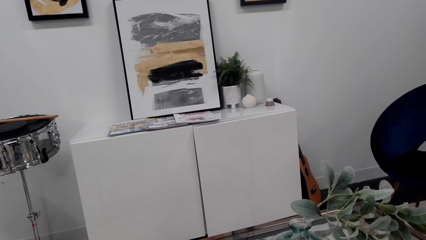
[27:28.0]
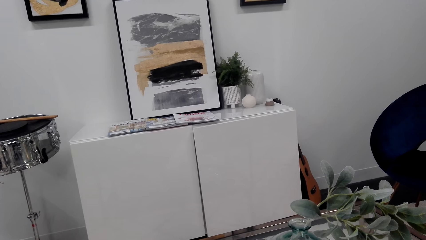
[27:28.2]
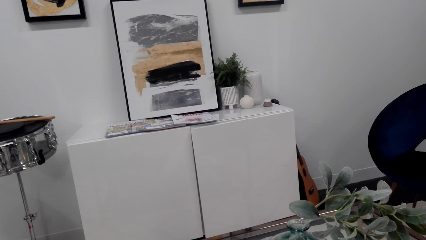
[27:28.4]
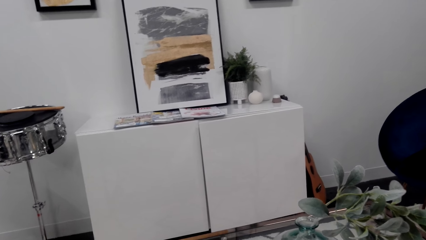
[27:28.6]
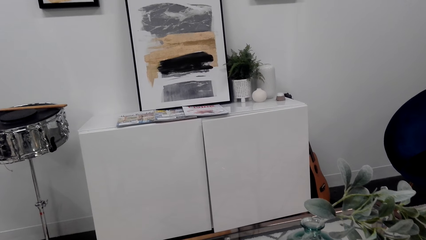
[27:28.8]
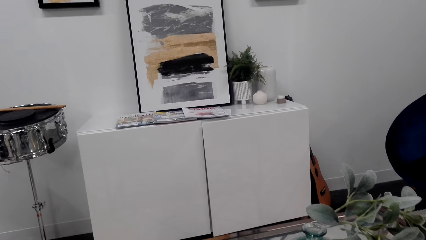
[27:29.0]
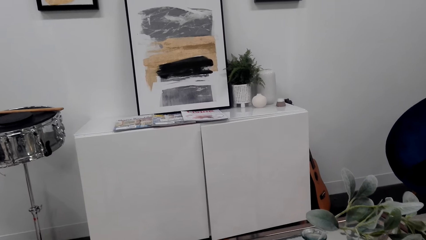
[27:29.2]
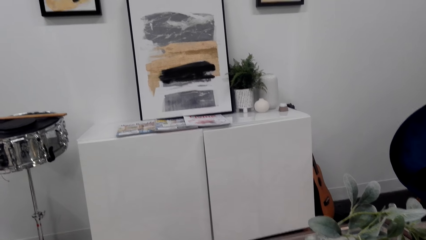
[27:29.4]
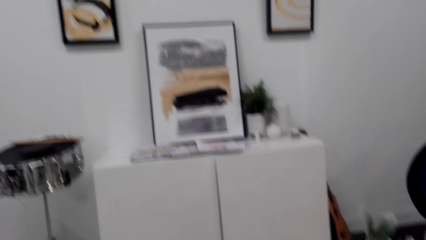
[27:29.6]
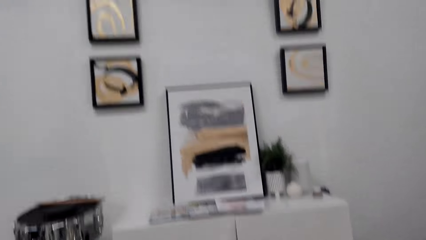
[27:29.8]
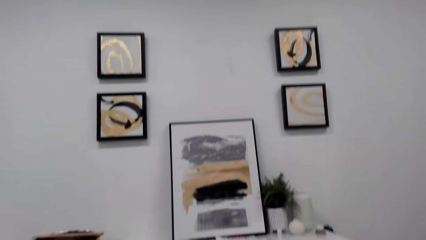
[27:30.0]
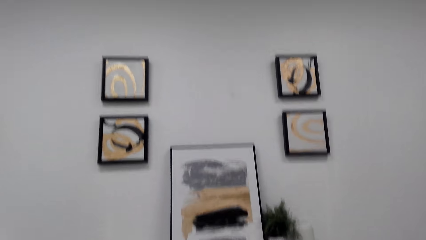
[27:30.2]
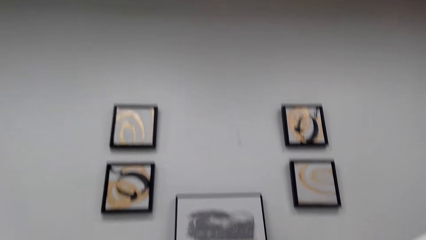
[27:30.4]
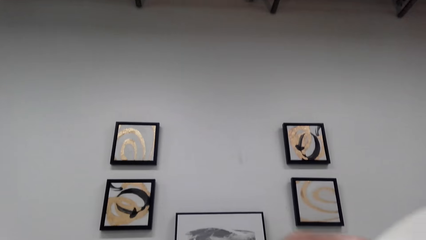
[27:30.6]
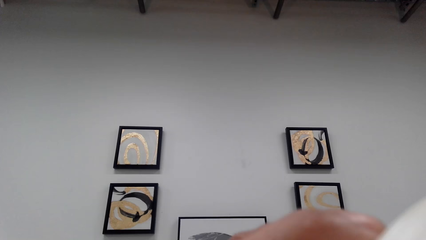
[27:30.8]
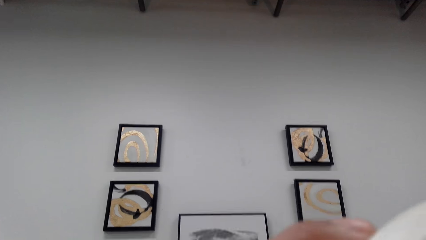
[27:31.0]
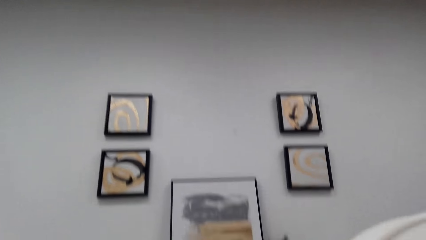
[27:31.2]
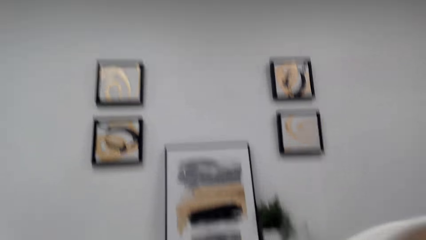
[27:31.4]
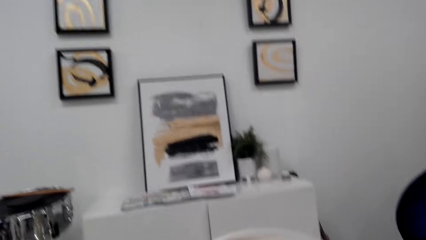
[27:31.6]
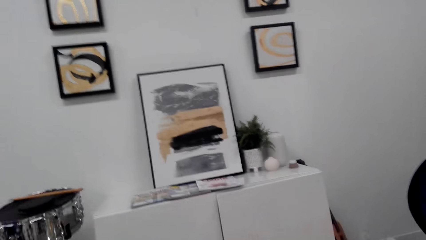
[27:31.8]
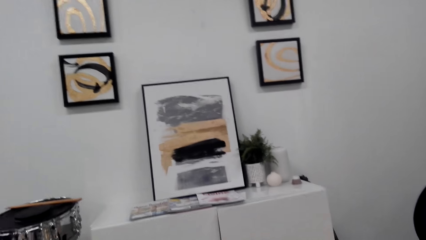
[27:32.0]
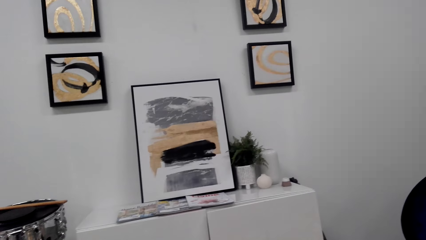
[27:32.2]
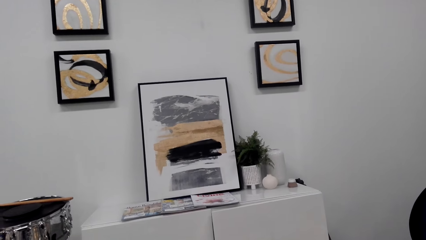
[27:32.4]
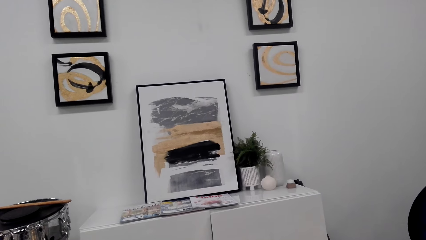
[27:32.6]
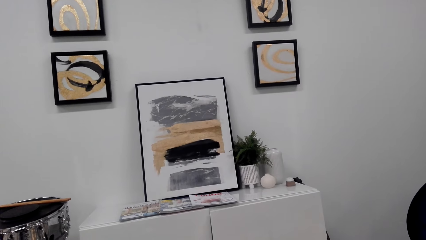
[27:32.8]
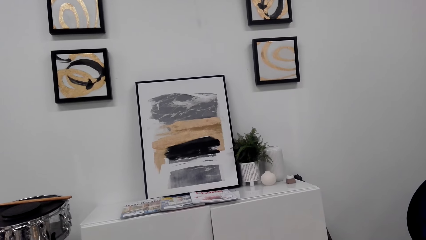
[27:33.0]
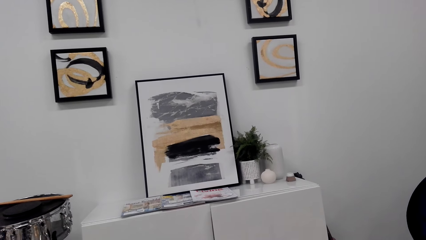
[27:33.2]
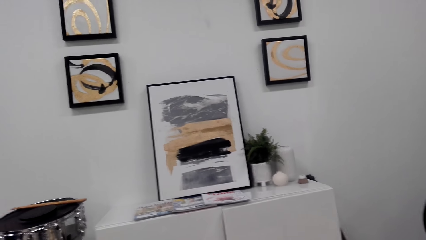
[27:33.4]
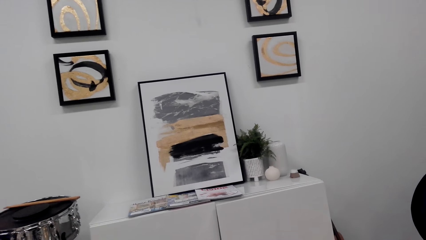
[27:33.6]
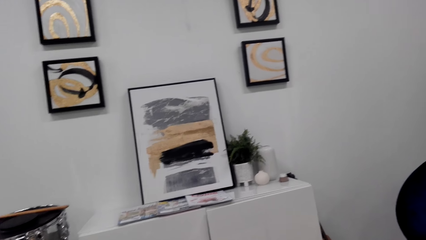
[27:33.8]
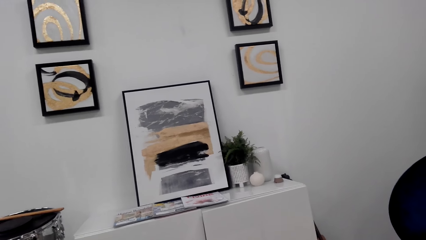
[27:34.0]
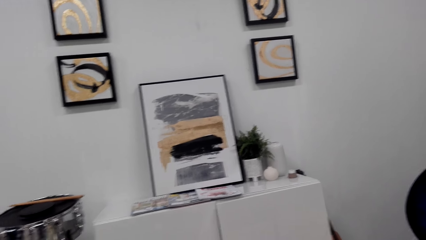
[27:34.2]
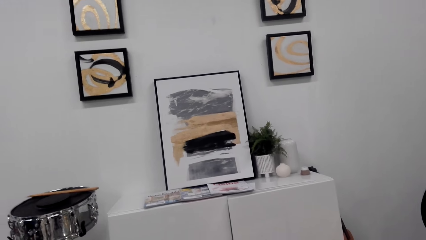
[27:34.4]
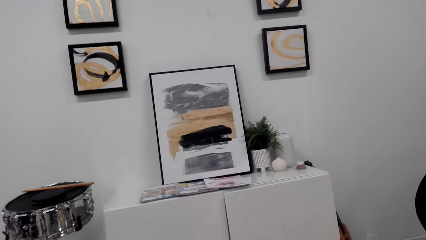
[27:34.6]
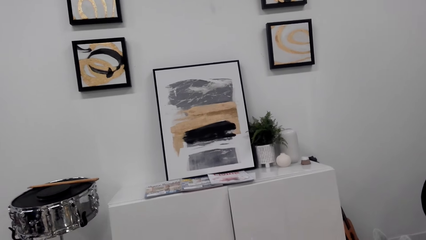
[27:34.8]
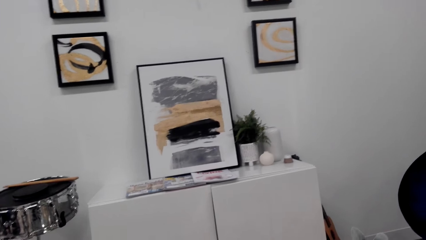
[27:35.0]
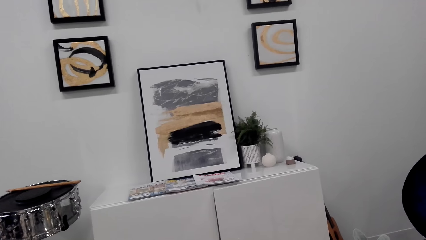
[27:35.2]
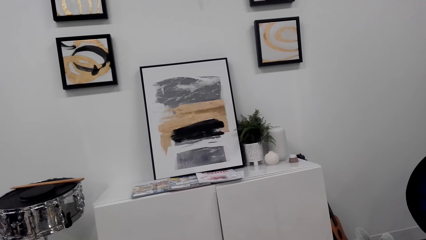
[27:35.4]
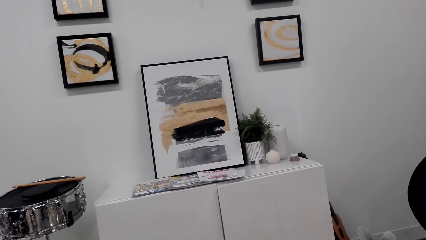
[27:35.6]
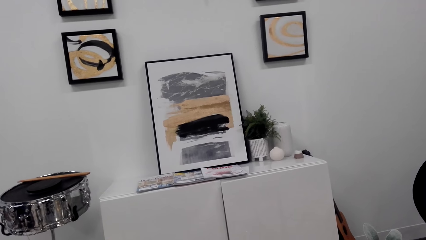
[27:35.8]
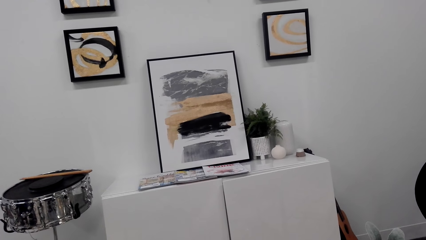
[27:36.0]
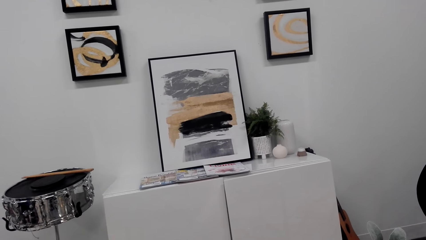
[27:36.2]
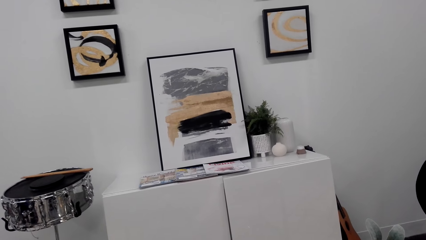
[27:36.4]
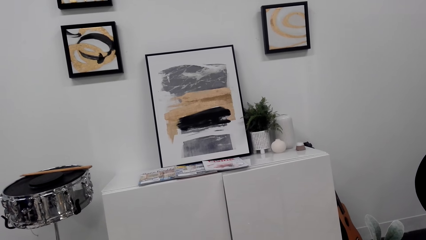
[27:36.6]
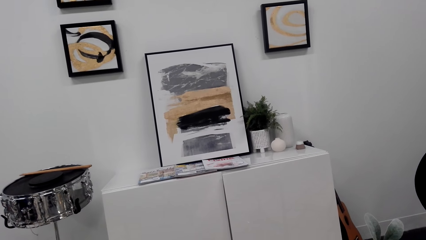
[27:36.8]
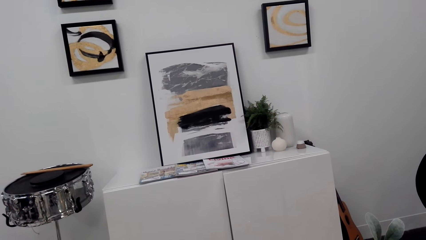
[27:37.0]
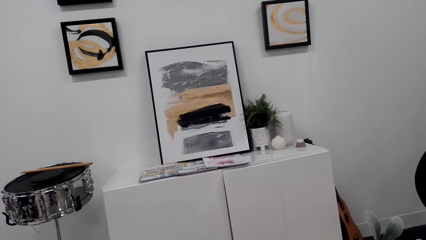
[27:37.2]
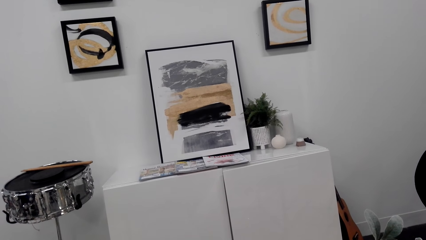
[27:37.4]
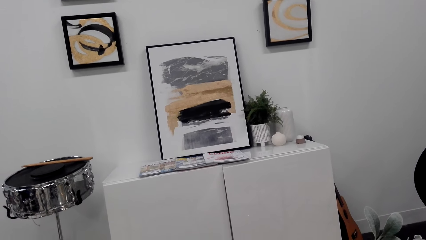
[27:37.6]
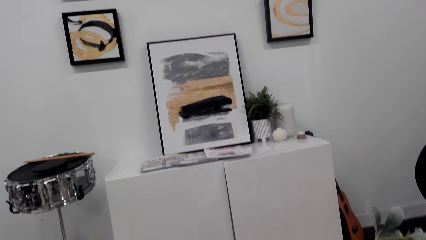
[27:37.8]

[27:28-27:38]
The camera wearer looks around. They drink coffee. They put a cup of coffee on a table.

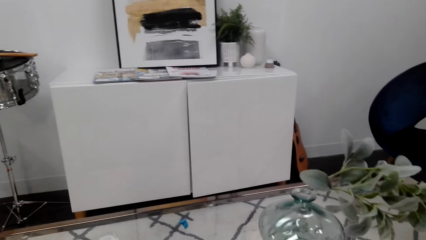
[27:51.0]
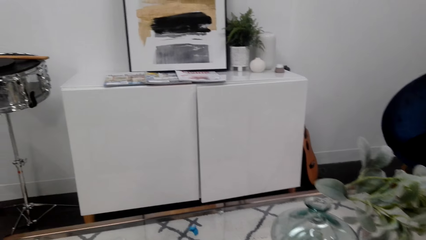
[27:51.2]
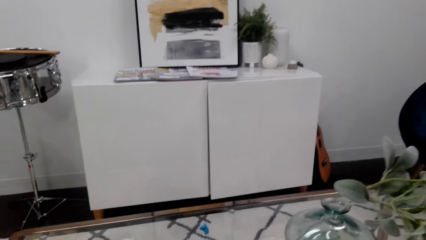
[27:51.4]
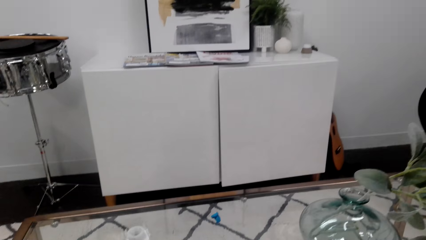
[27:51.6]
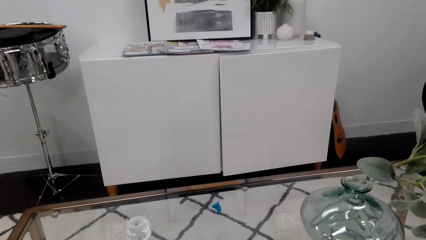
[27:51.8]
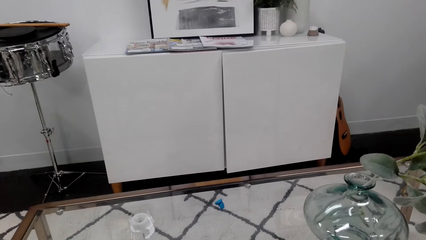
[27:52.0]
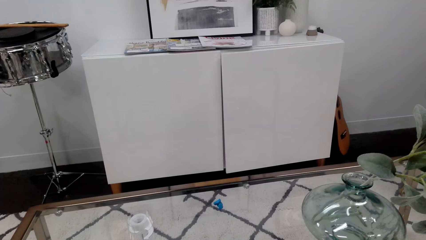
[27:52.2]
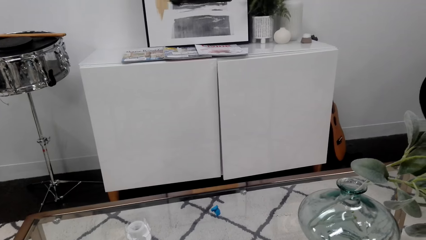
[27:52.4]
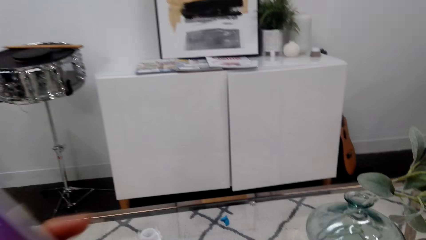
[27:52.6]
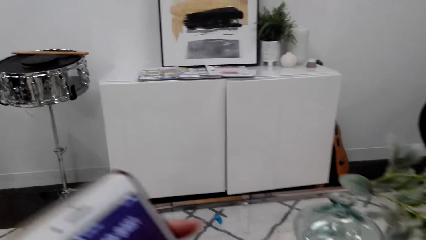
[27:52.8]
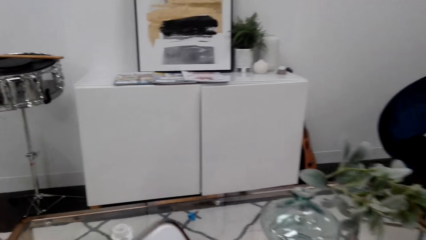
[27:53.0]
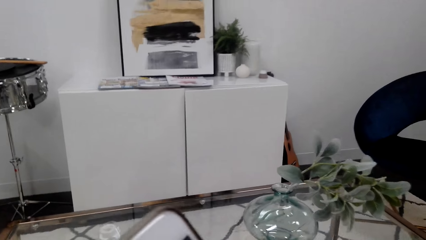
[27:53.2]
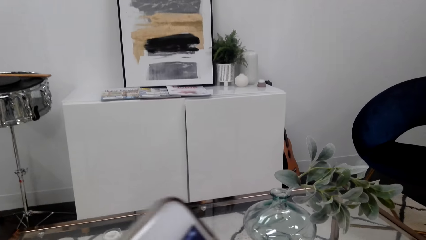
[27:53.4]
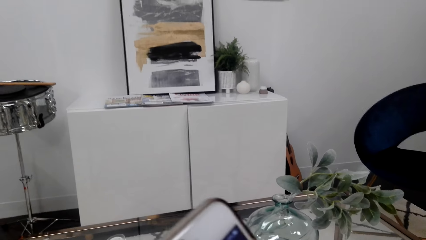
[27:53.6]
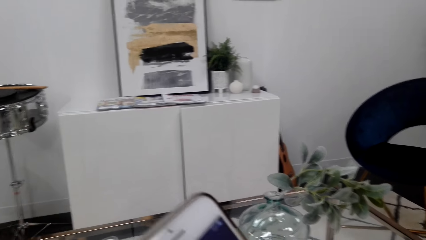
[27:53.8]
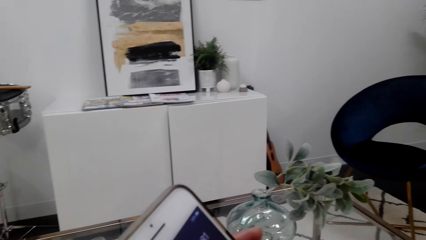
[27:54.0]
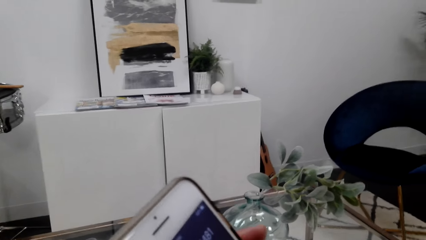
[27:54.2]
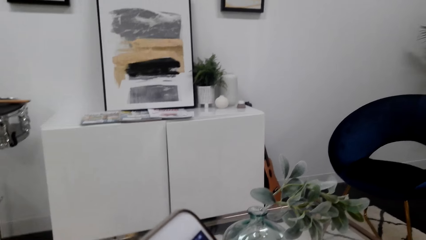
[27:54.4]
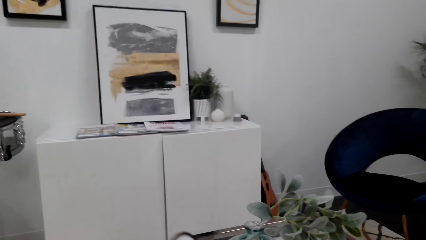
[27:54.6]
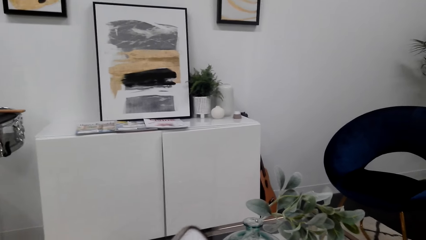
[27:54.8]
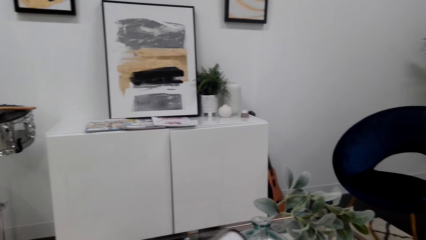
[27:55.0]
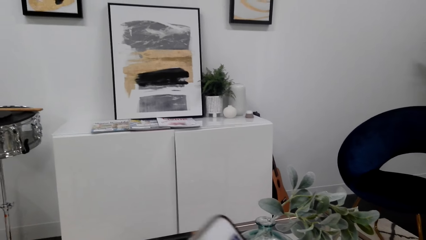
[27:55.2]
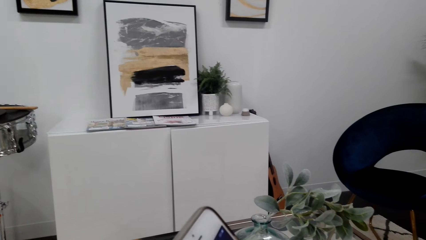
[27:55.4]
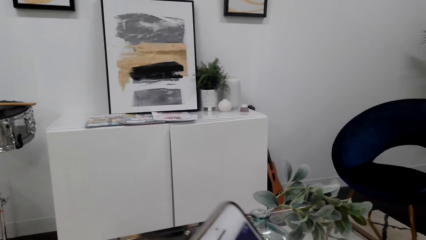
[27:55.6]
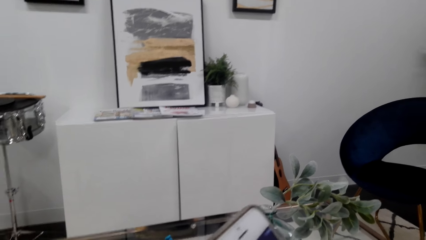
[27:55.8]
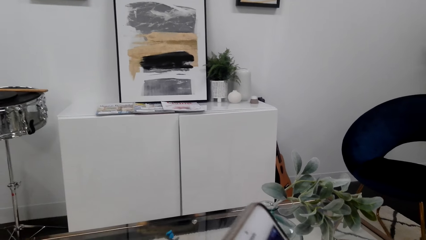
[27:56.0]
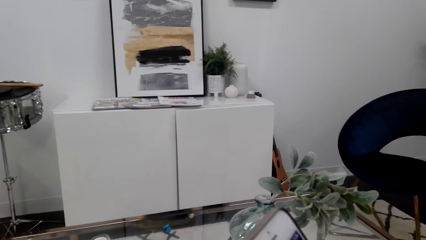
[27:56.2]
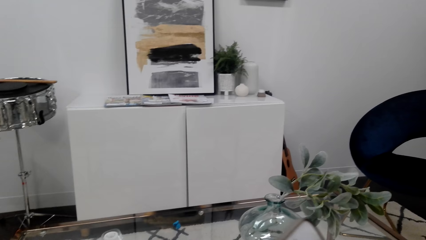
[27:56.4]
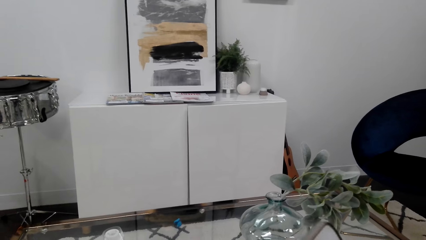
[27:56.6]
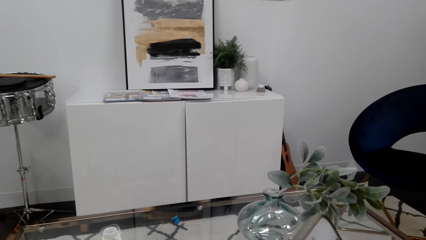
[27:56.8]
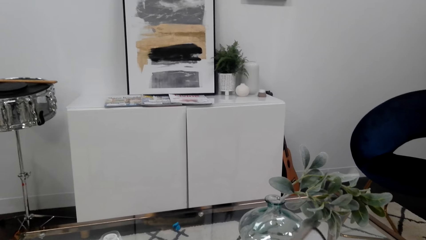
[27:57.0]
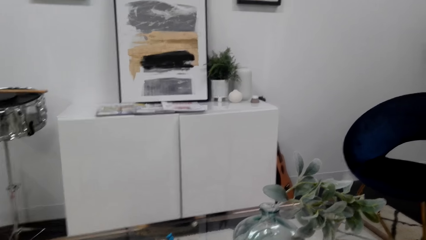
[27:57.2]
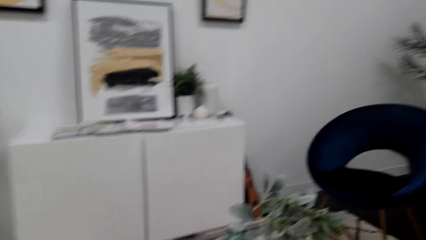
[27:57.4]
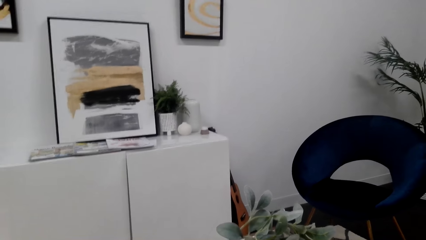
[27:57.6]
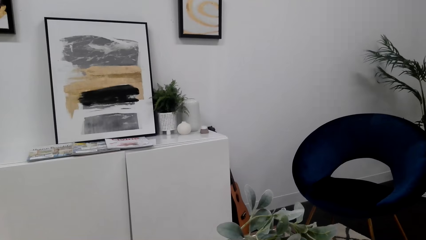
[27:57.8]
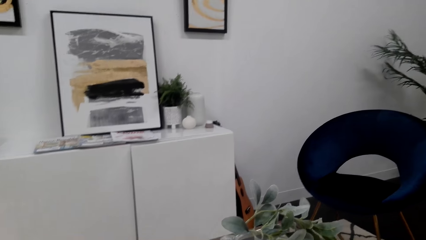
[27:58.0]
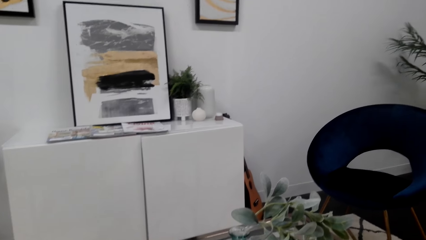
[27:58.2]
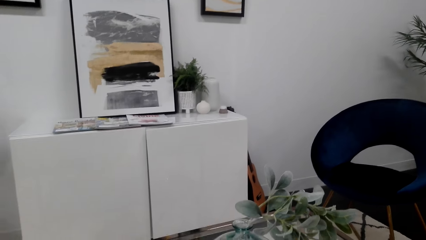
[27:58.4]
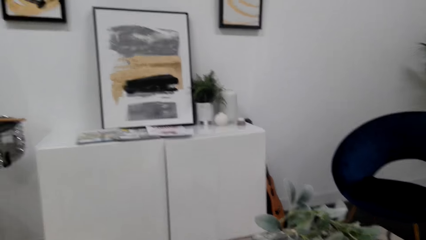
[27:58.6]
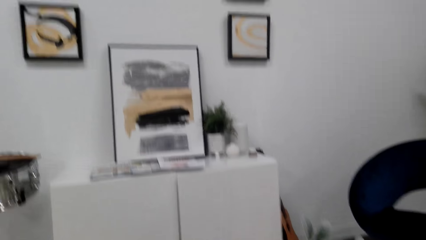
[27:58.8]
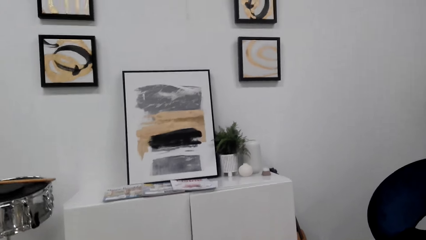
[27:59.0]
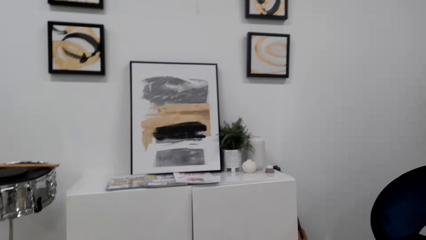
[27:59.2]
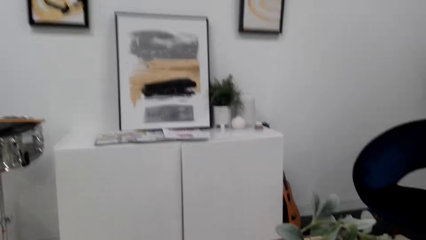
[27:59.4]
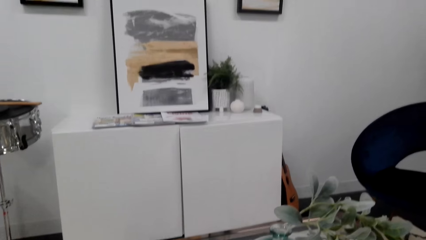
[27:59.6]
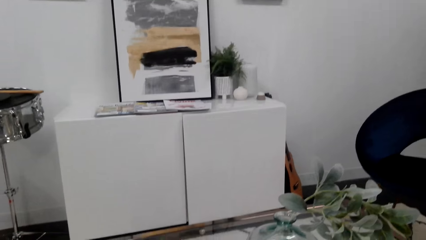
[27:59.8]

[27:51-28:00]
The camera wearer picks up a phone using the left hand.
